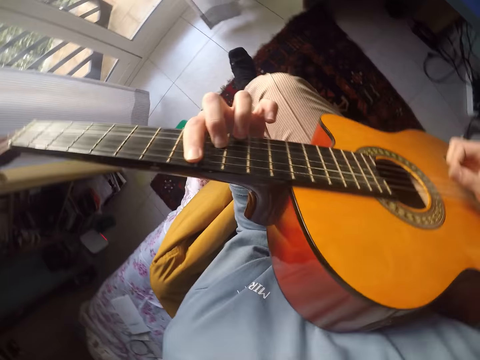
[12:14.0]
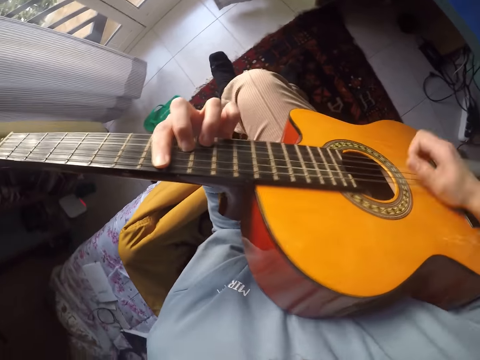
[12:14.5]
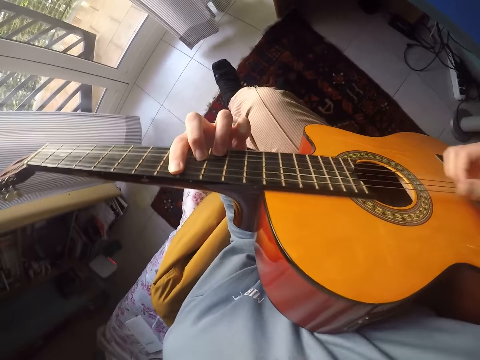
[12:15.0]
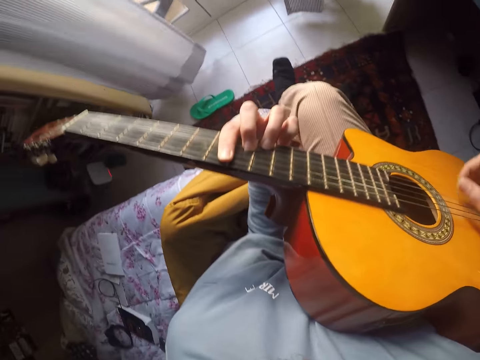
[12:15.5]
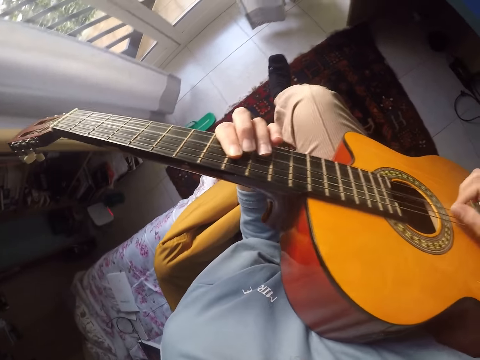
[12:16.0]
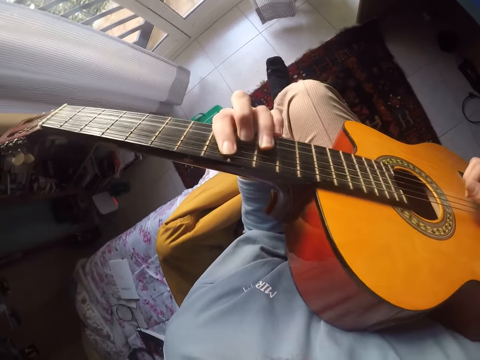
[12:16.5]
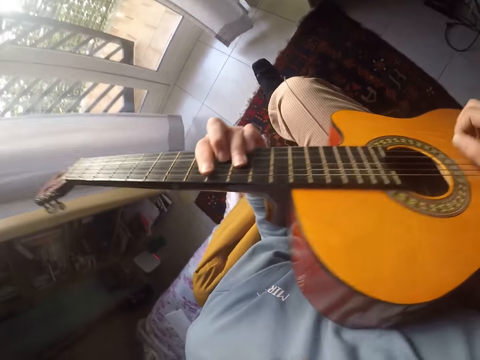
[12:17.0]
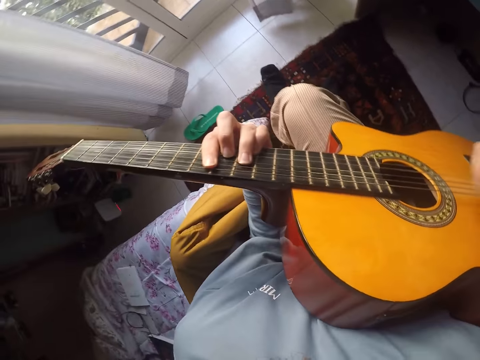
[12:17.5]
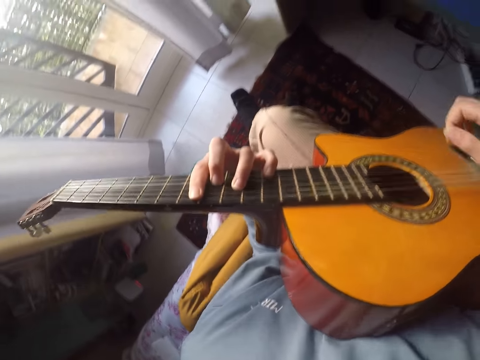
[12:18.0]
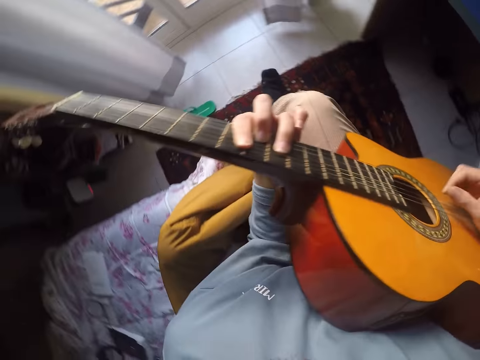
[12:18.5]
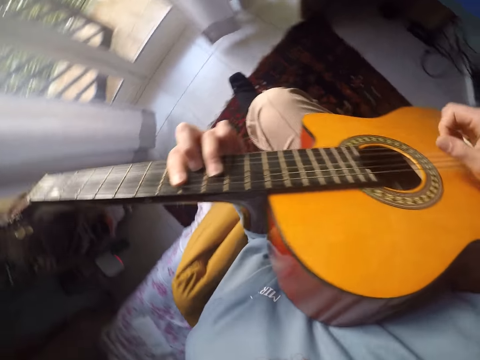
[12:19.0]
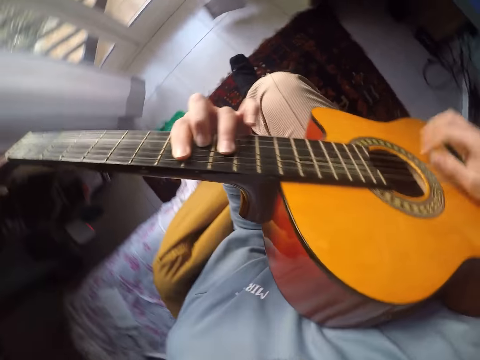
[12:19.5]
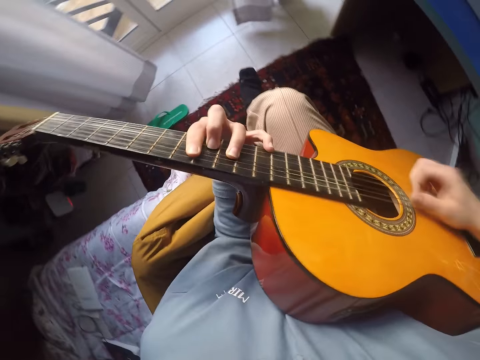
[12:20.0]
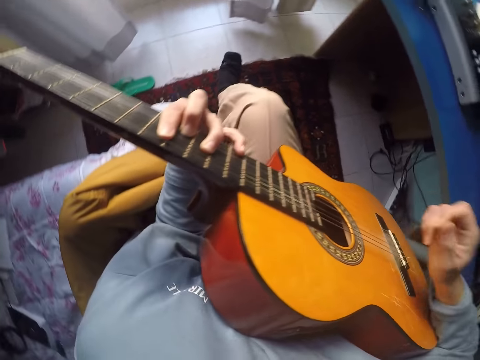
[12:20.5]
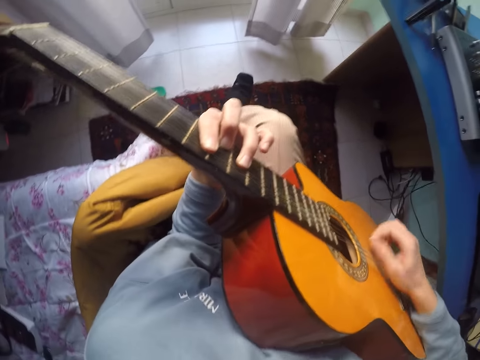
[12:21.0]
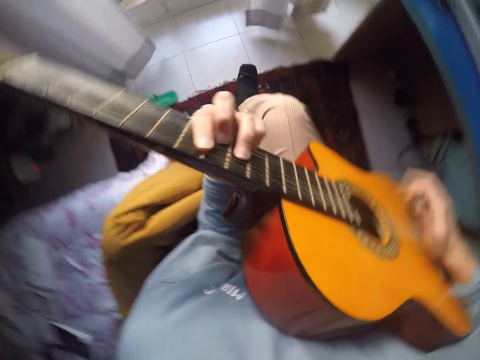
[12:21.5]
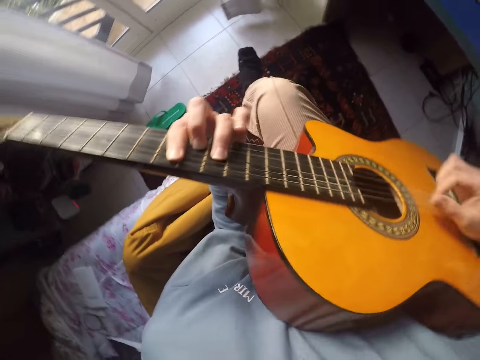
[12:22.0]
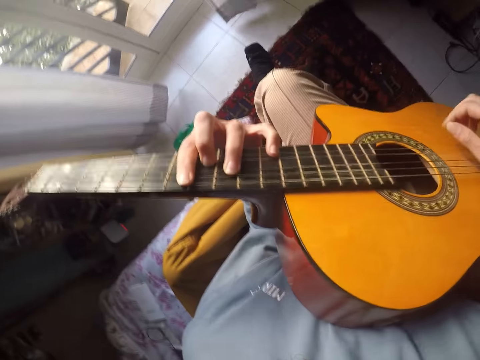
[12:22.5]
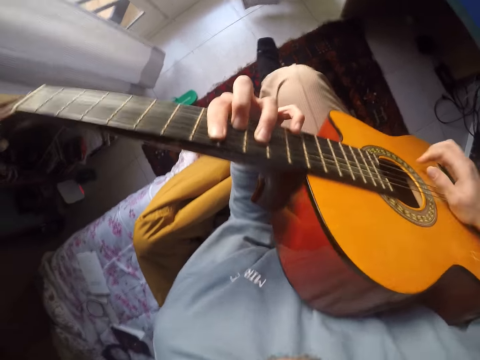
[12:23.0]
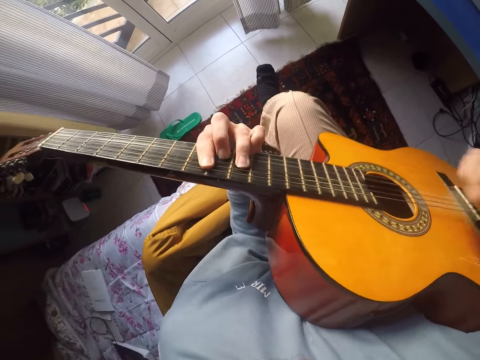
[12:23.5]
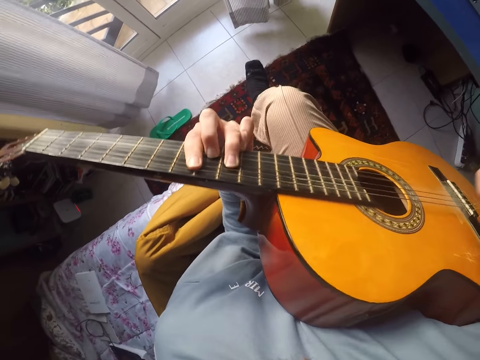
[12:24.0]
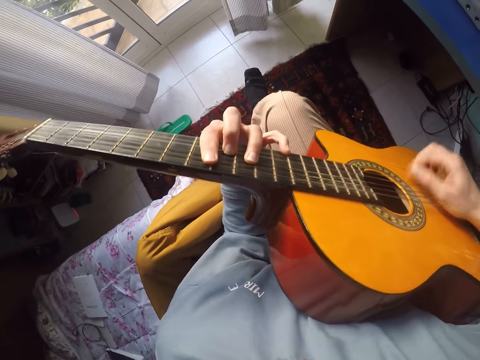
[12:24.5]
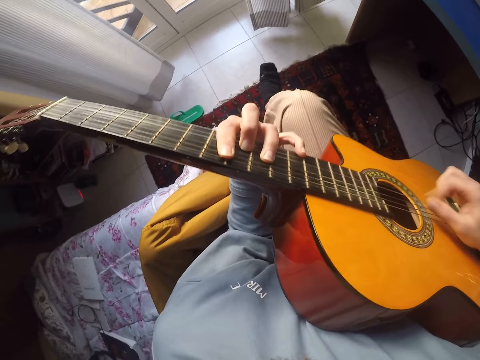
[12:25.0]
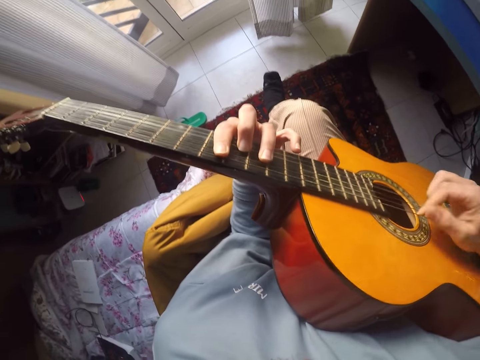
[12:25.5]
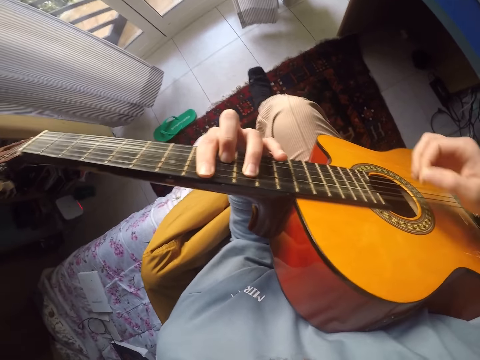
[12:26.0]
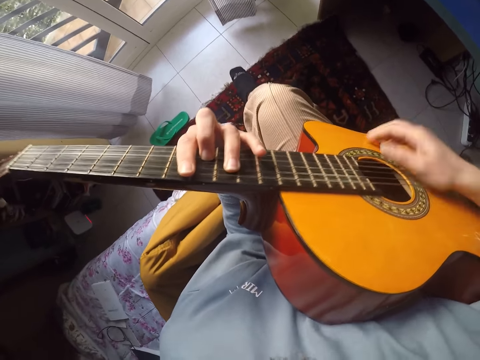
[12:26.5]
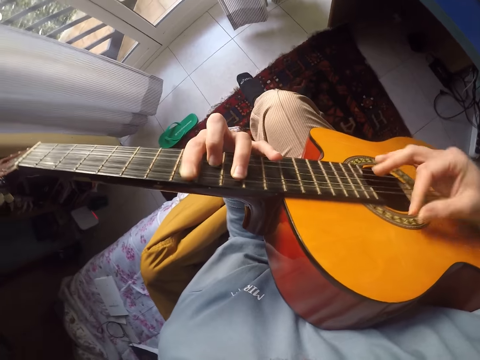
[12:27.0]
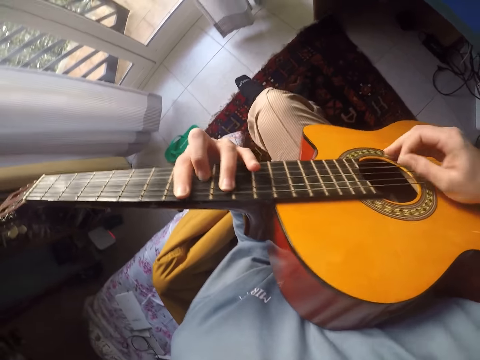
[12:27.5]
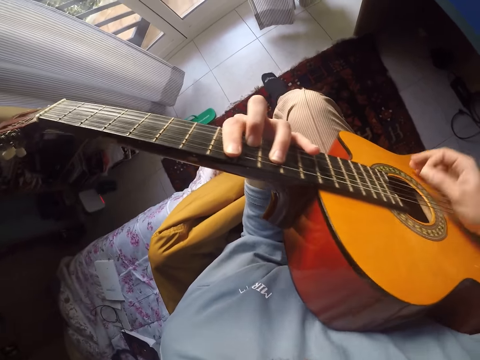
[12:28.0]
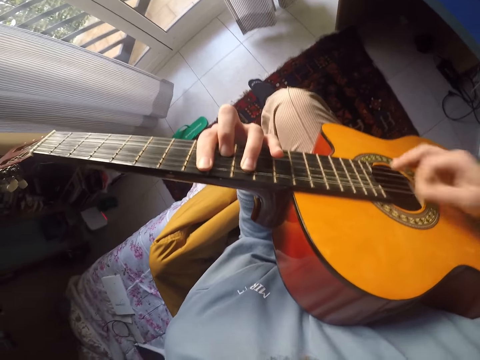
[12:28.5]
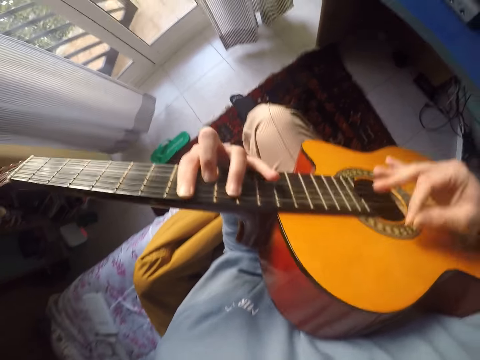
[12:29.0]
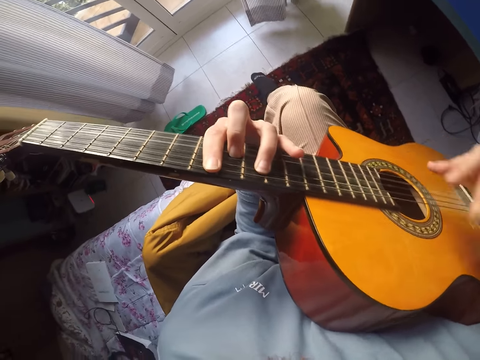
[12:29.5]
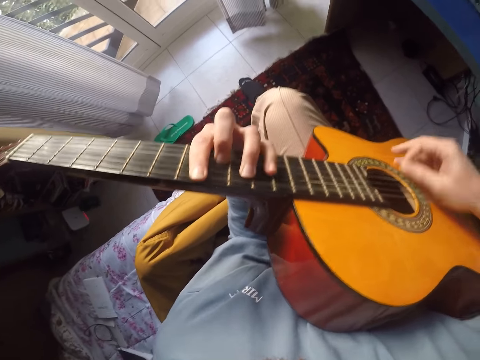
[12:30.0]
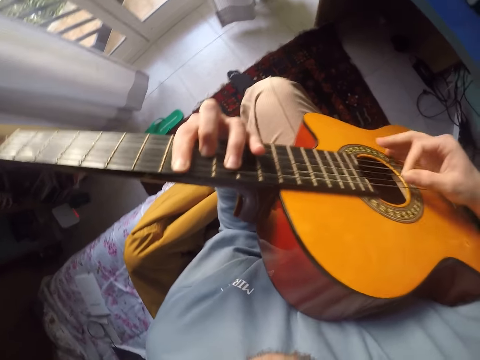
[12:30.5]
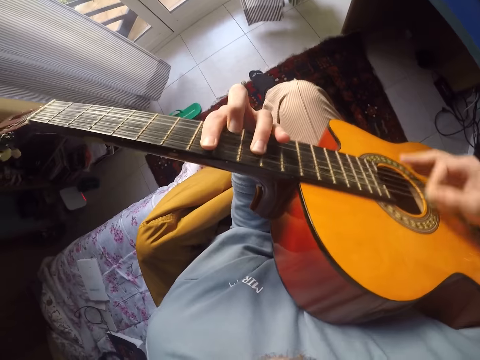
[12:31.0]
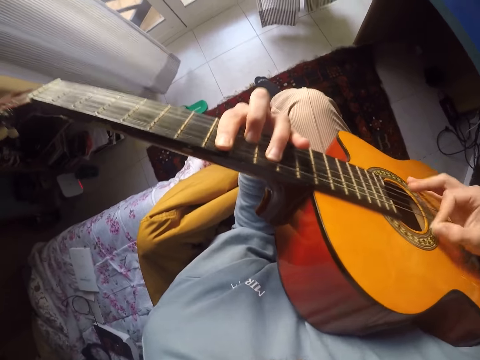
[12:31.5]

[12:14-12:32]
The camera wearer plays guitar. They play guitar repeatedly.

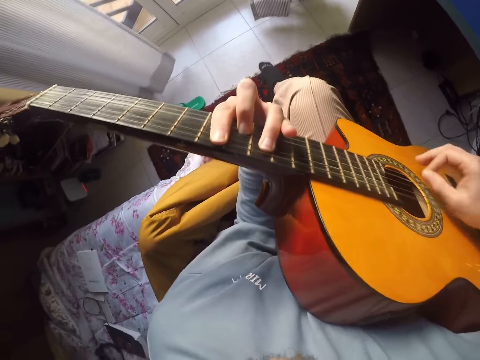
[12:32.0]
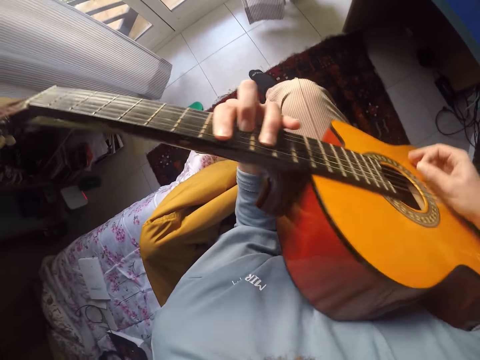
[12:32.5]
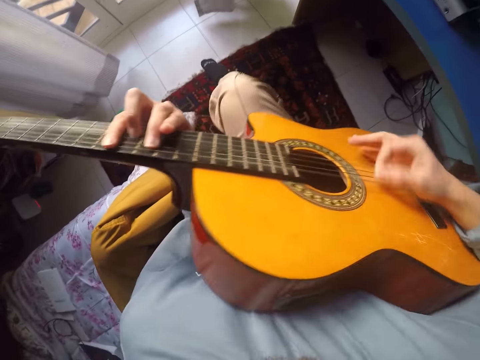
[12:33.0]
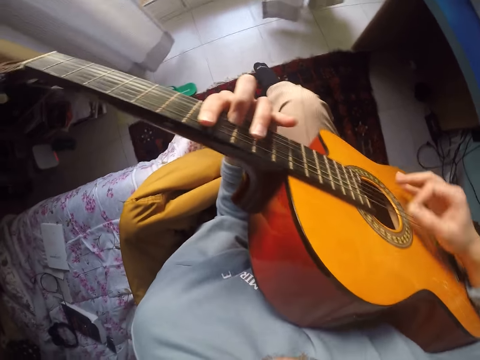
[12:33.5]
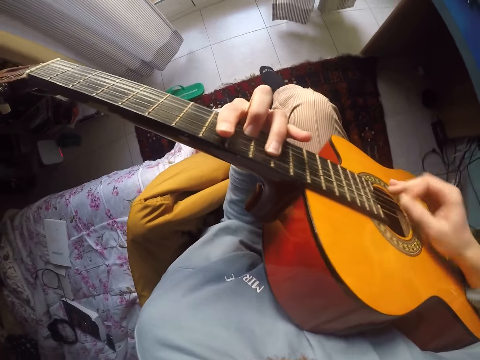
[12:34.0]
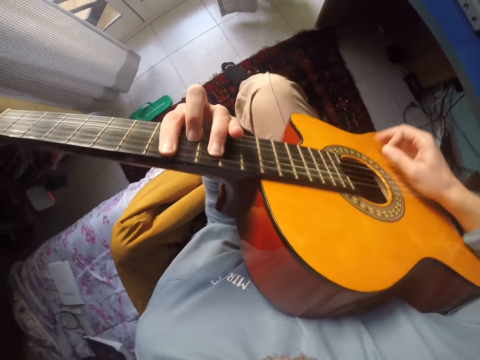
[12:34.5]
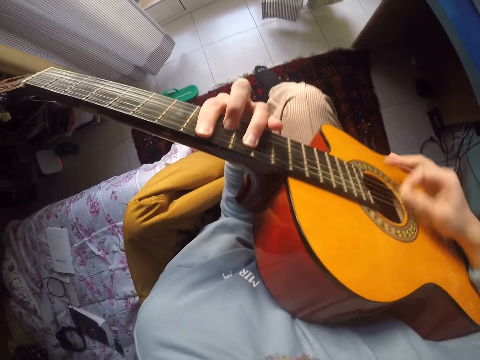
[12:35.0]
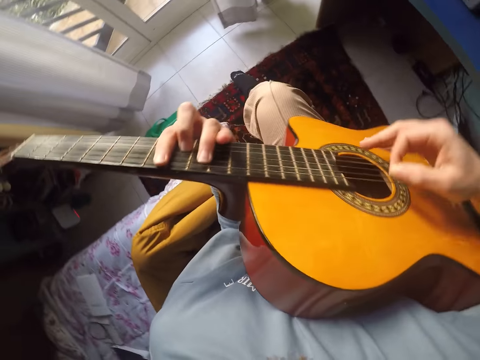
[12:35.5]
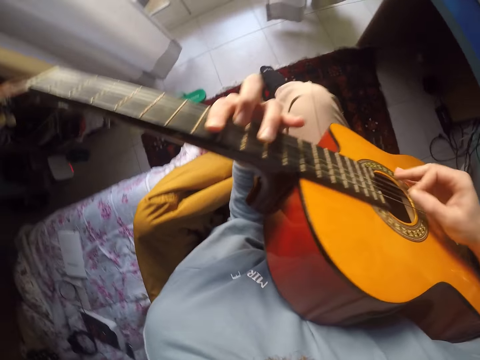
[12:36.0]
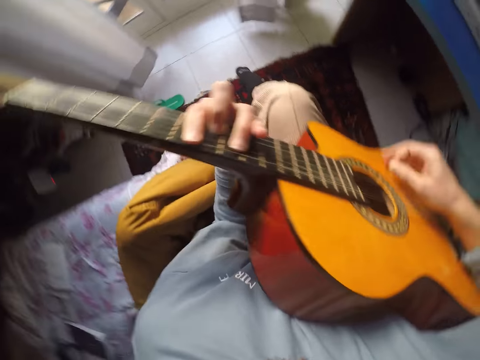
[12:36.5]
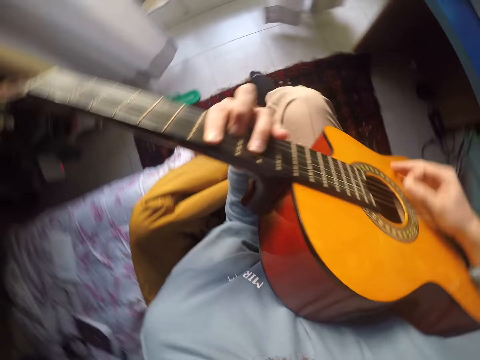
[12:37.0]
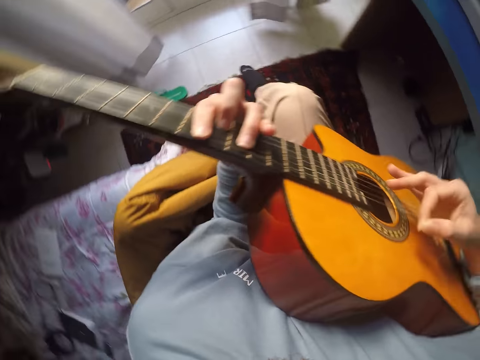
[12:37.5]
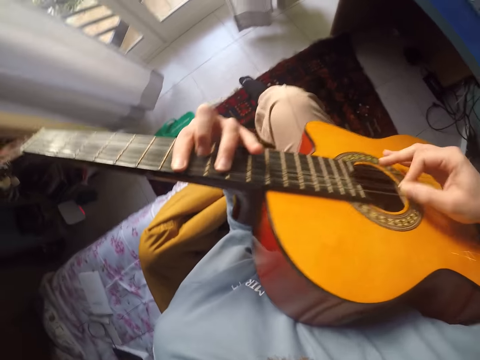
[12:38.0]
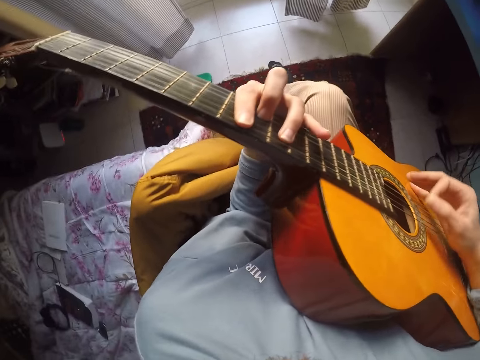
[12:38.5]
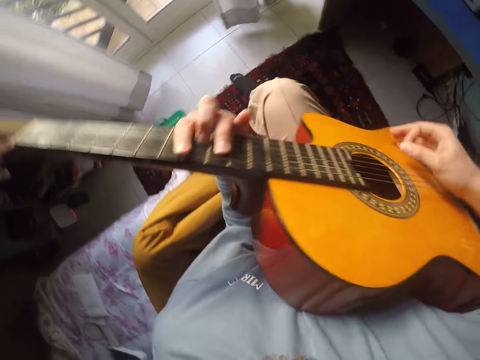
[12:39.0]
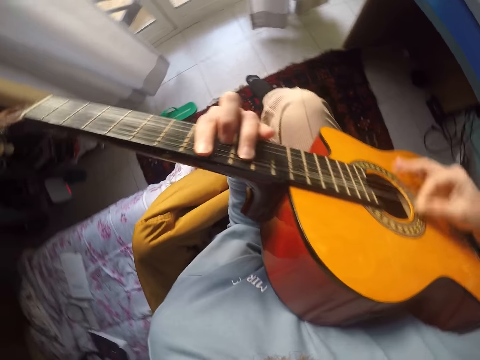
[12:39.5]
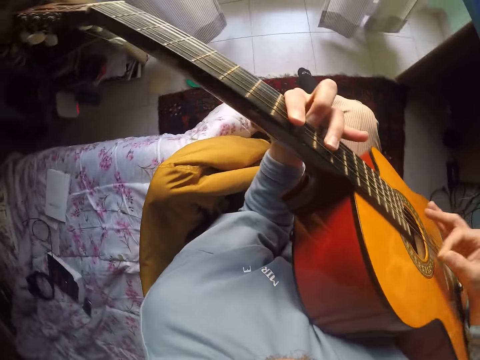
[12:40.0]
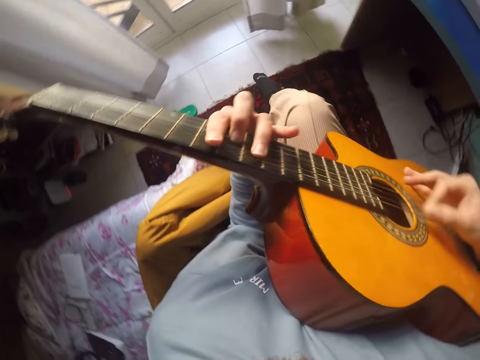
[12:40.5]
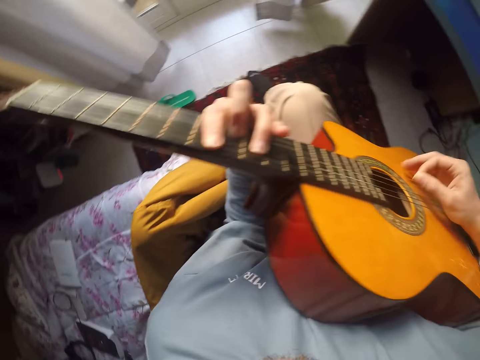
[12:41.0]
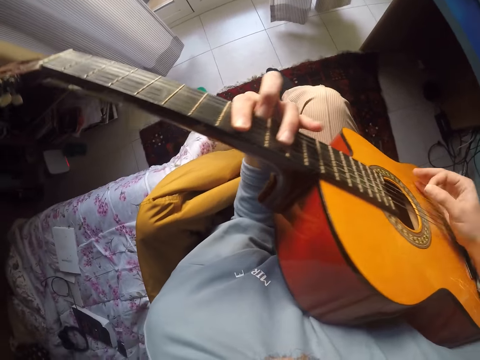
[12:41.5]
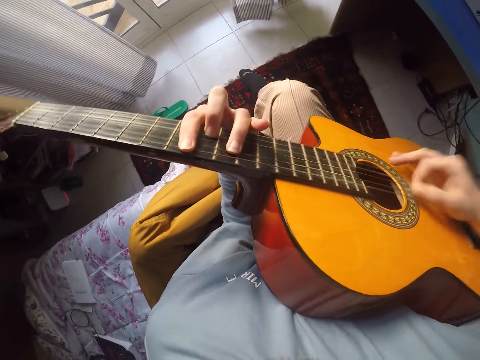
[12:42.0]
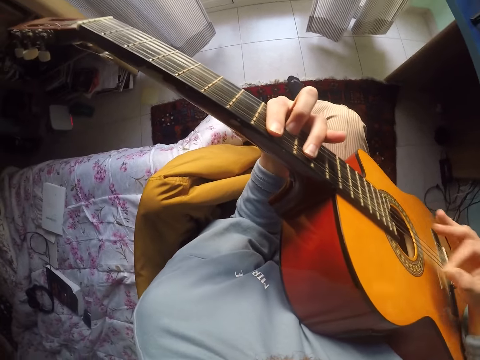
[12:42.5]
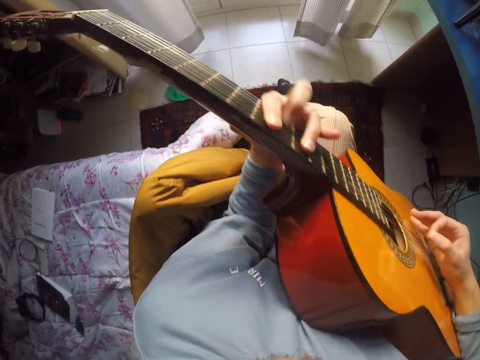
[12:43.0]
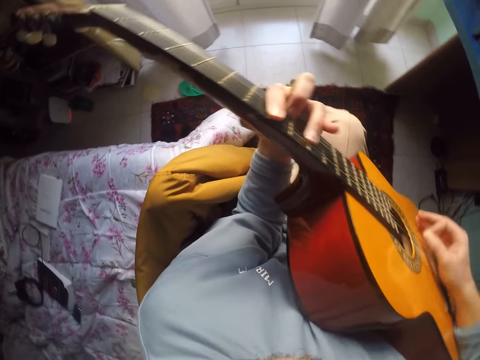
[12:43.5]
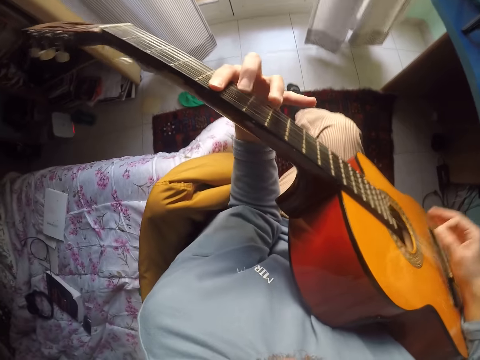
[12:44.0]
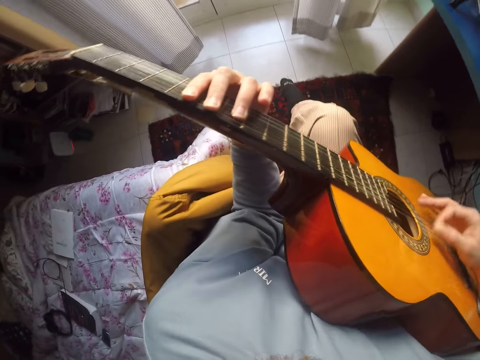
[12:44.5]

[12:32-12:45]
The camera wearer plays guitar. They look around.
